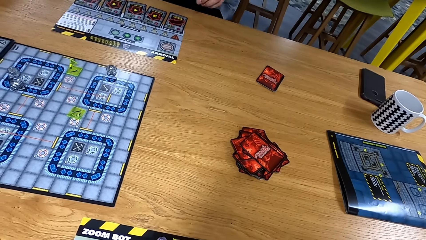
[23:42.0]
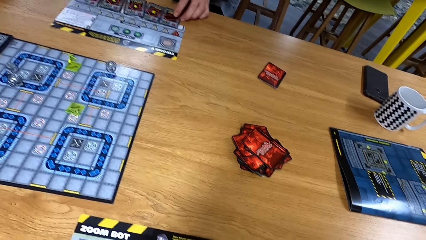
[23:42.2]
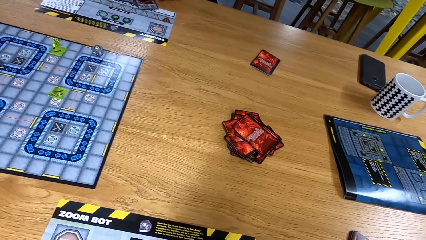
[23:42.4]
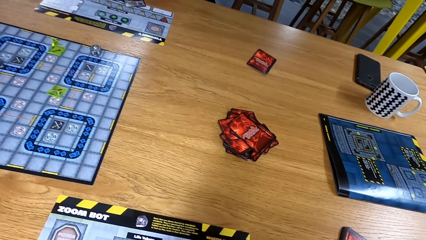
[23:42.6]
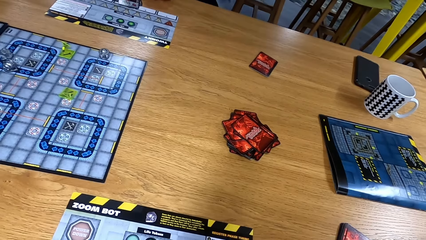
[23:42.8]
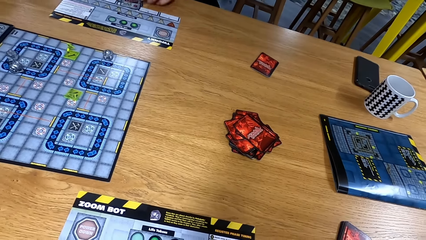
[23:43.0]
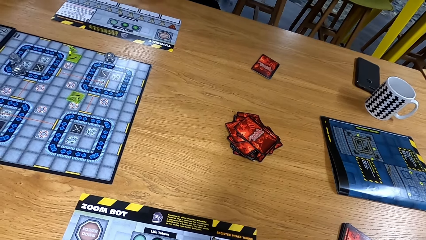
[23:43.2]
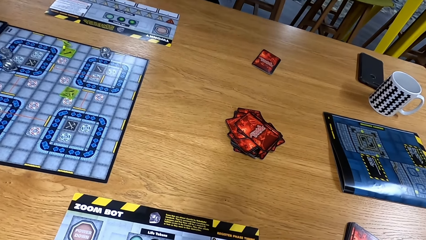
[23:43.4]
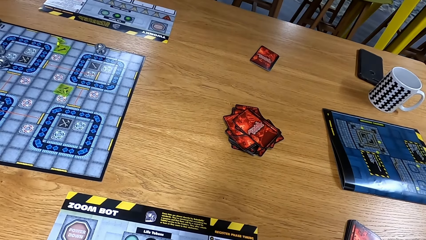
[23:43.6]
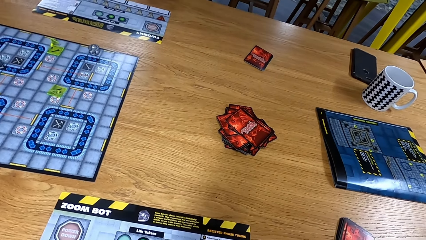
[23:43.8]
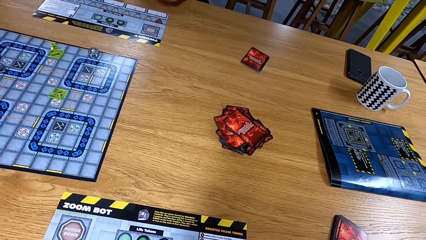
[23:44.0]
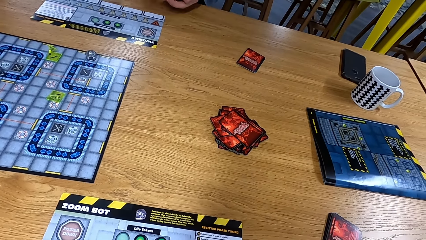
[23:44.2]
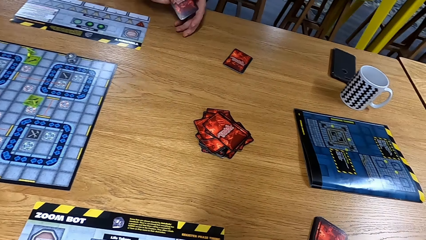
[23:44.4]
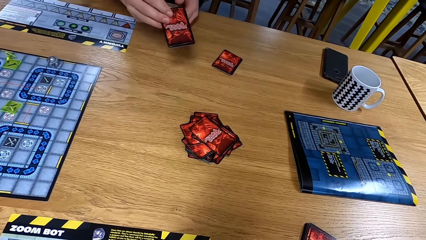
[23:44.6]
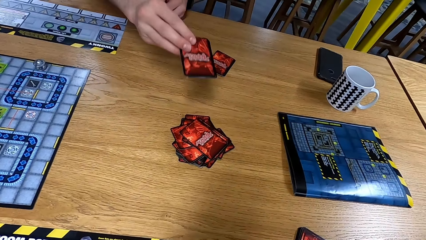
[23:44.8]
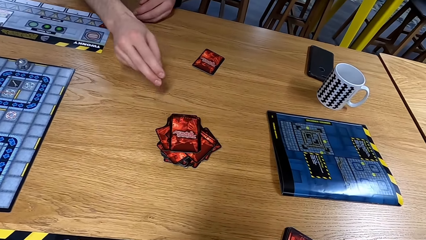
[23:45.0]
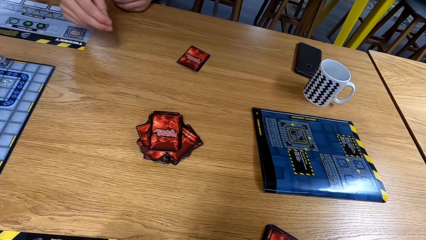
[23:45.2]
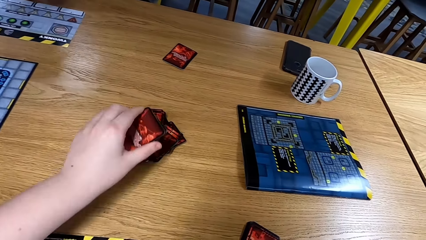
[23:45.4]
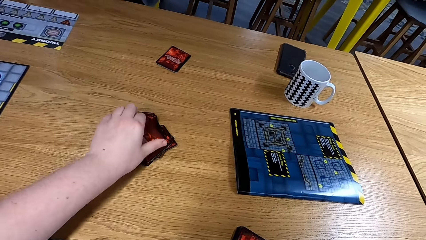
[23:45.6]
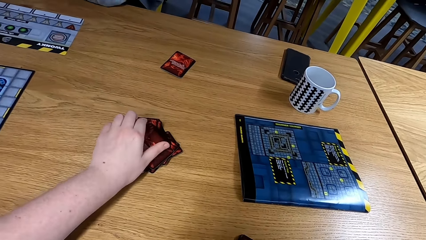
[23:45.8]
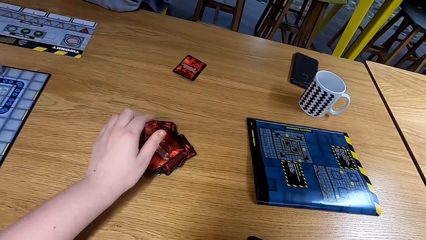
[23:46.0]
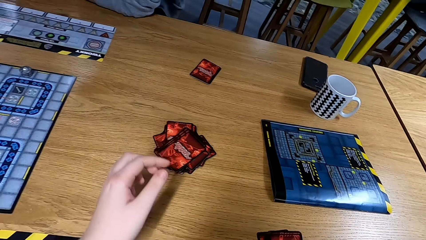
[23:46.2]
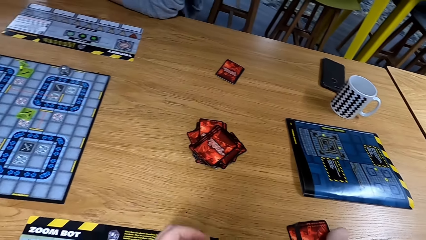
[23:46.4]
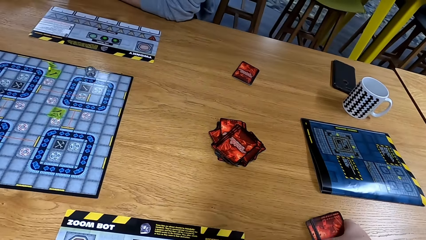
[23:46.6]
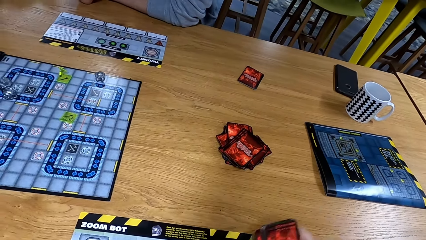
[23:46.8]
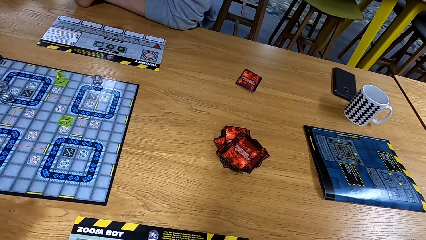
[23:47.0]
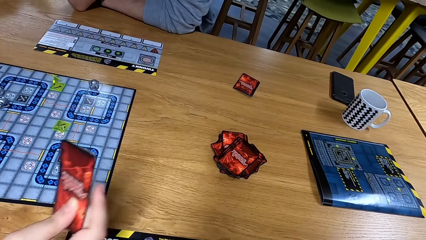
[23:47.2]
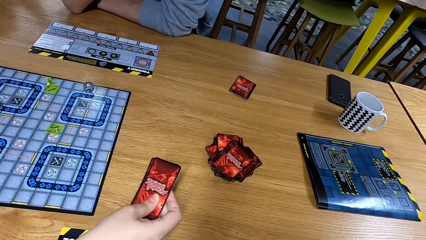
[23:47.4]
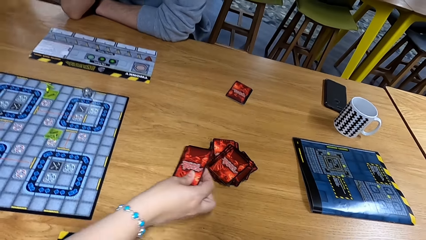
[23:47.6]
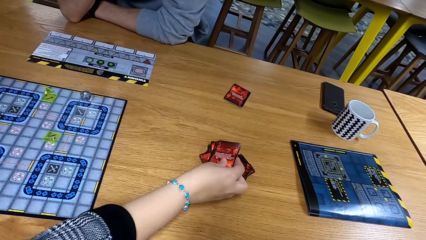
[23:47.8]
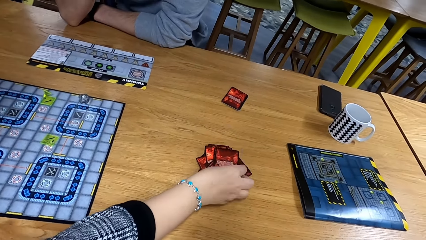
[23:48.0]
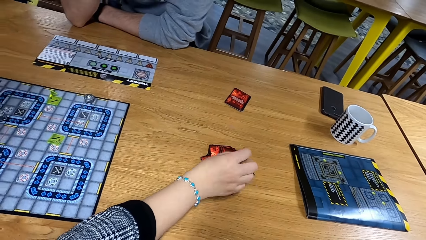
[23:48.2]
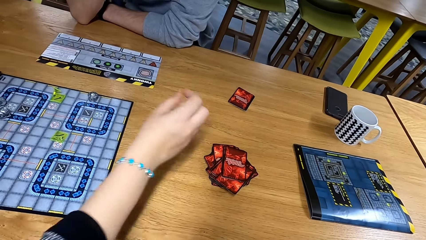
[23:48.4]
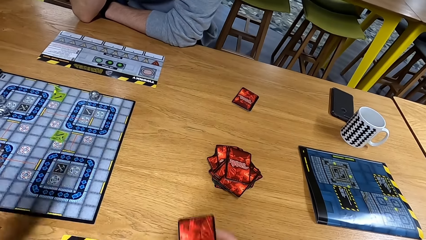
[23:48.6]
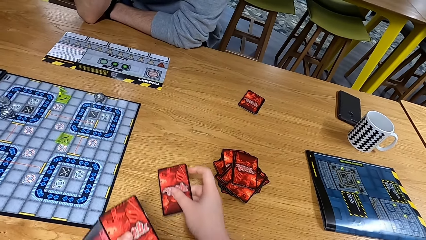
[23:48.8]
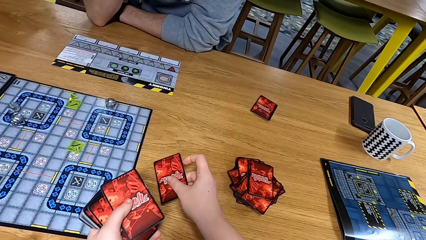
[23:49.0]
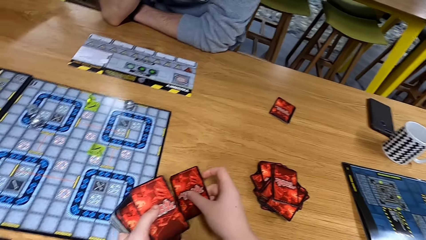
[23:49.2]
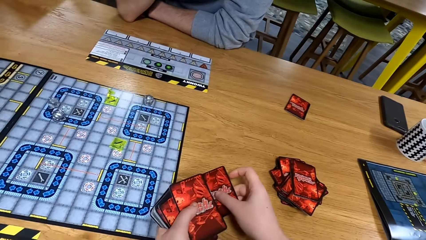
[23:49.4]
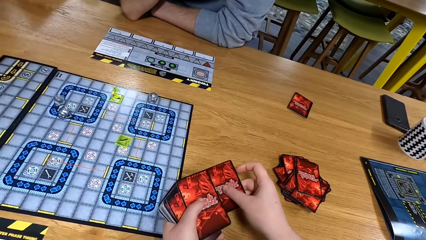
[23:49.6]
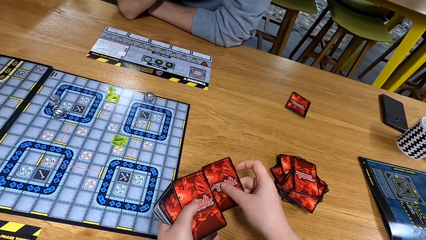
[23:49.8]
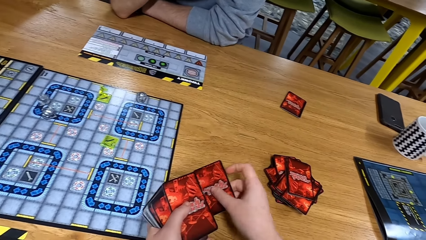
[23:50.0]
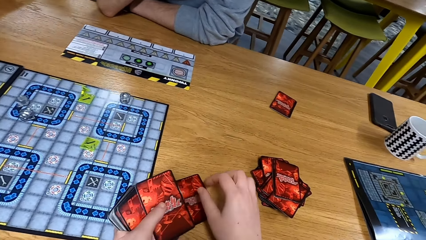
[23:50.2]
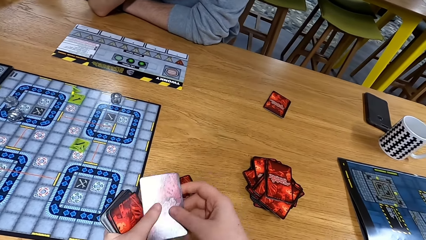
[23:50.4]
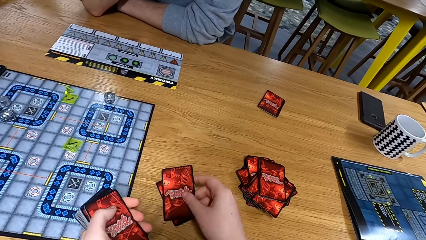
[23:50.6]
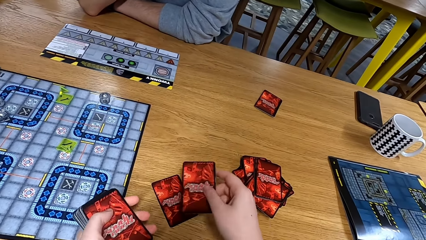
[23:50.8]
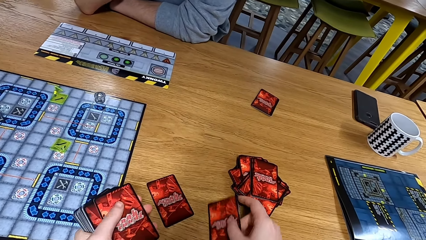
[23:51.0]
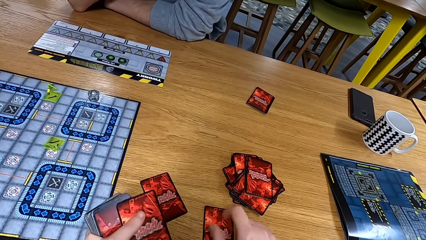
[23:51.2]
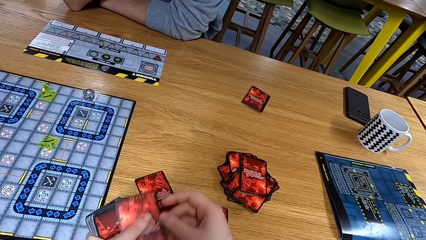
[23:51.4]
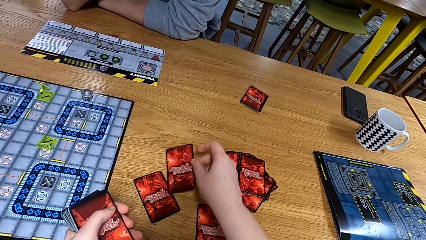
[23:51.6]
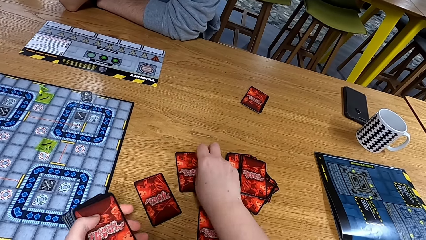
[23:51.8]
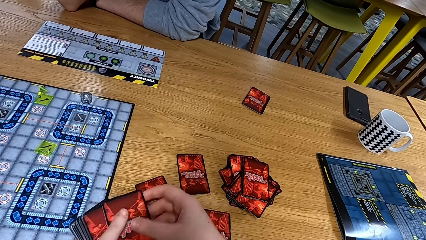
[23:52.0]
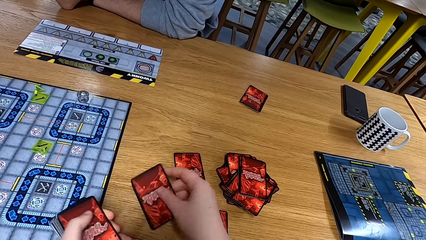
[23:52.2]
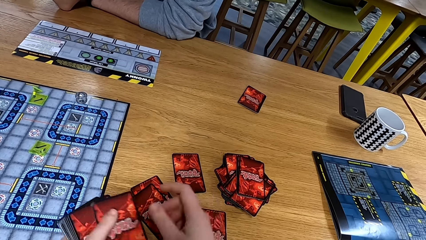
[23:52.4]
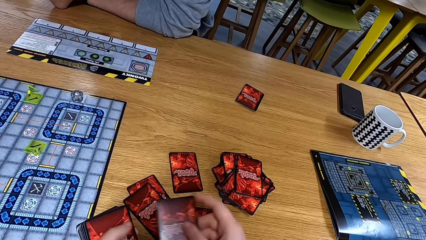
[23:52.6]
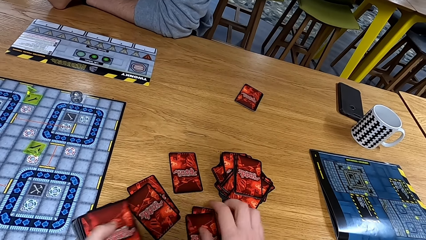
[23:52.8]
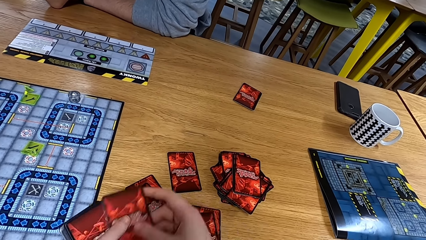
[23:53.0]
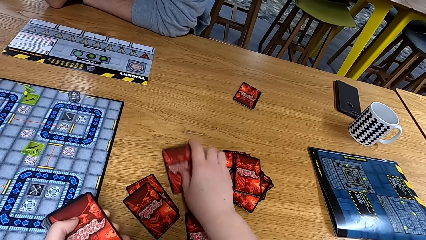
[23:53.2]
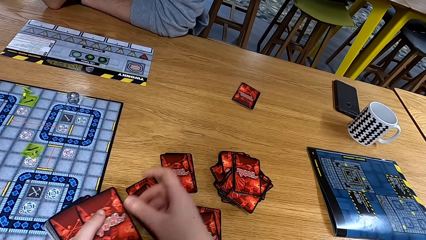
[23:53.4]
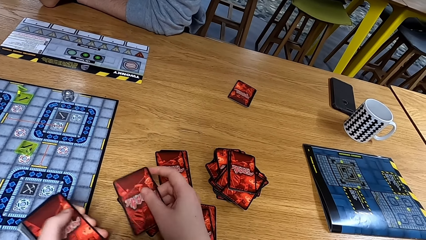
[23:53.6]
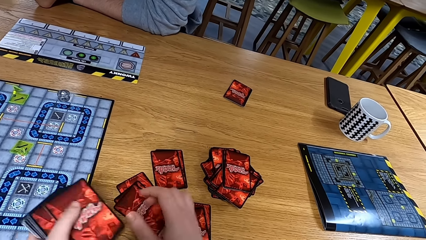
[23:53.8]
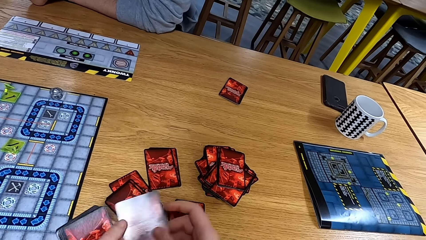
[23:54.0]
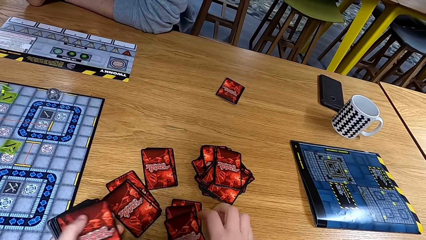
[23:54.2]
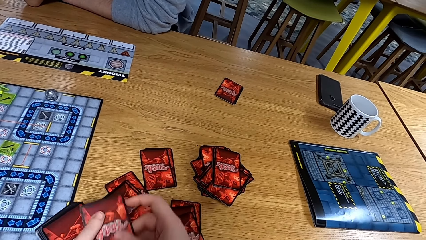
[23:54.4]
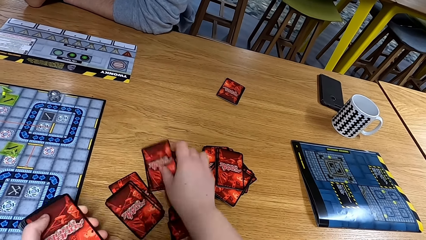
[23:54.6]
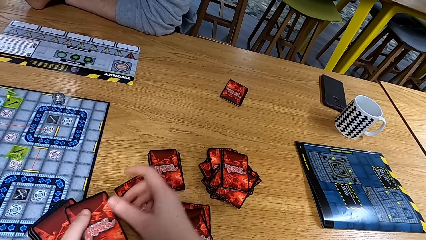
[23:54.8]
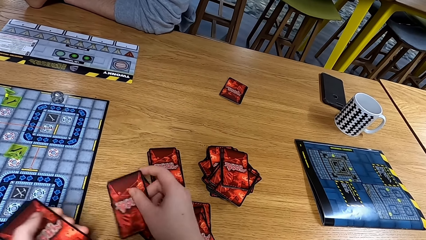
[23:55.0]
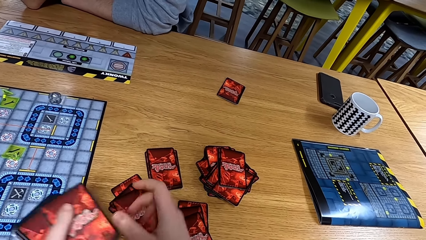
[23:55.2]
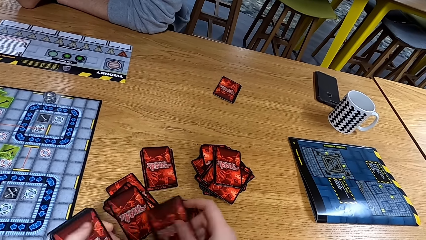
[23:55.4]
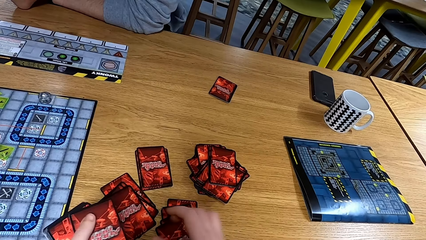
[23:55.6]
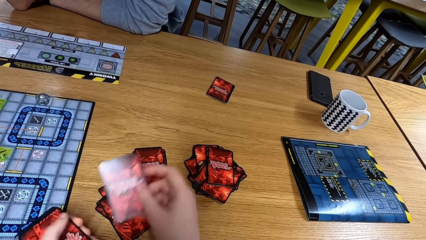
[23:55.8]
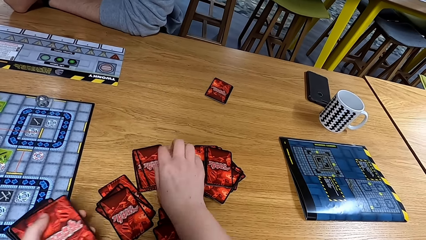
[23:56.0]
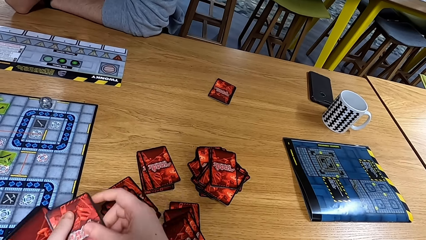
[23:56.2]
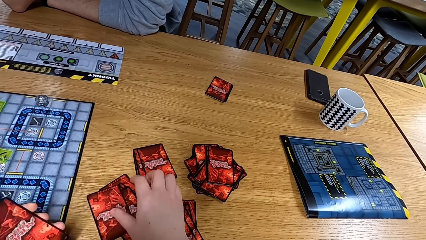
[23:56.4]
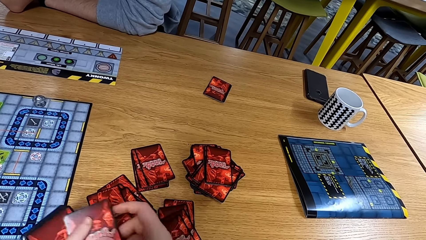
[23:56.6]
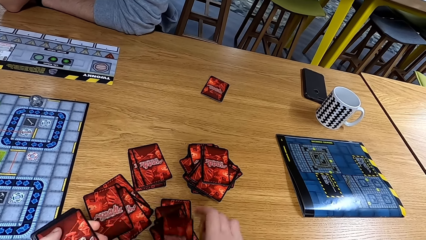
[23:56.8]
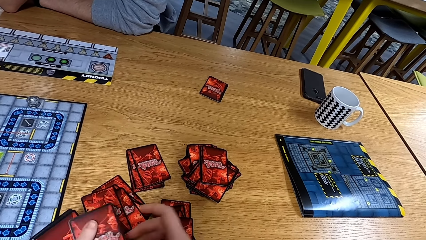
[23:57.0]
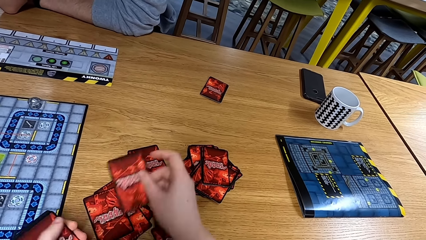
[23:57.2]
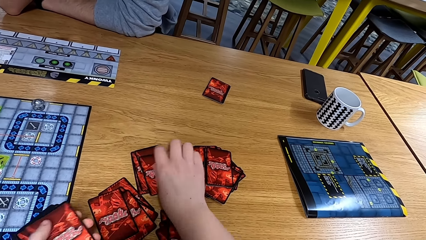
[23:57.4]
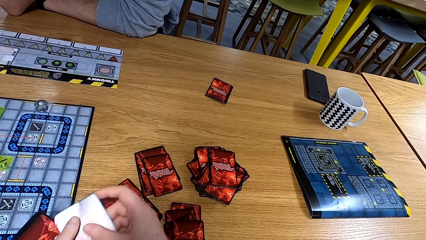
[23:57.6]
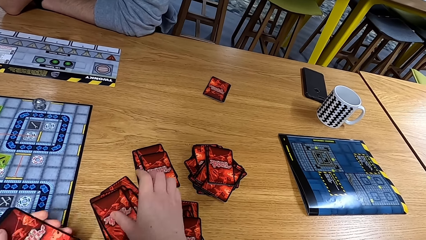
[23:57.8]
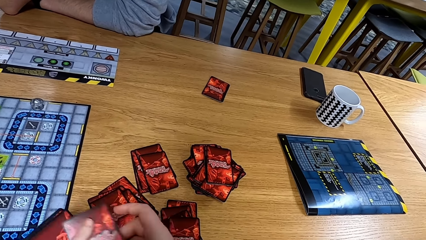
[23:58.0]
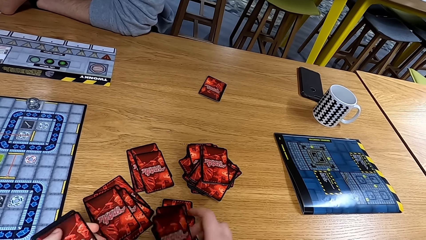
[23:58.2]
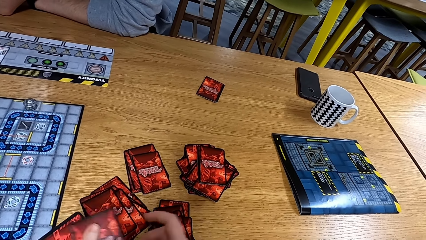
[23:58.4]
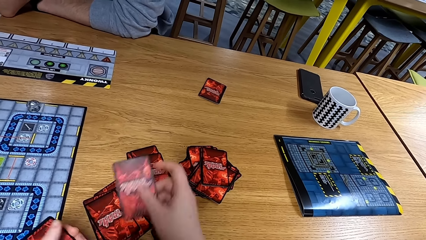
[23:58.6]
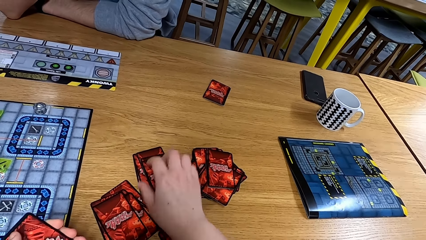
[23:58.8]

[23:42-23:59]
A man moves cards. The man takes the cards. The man puts the cards down. The man throws the cards. The camera wearer puts the card on the table. Another man puts the cards on the table. The camera wearer puts the cards down. They arrange the cards on the table.
